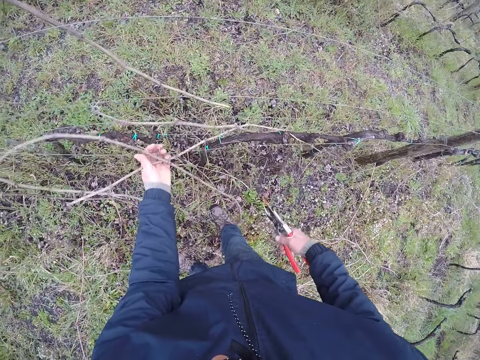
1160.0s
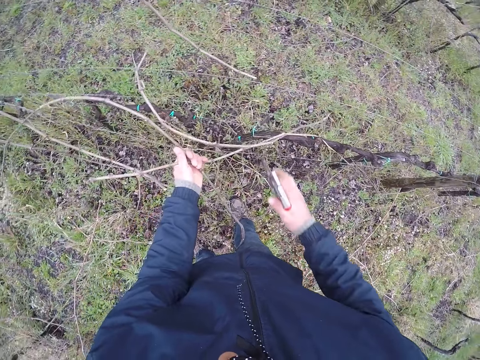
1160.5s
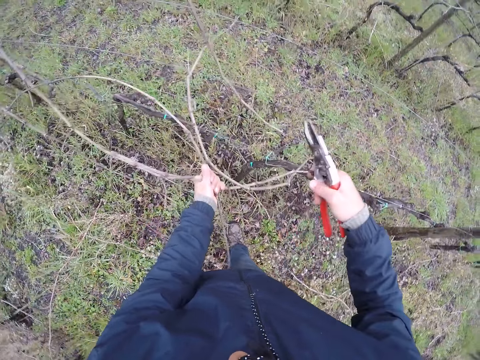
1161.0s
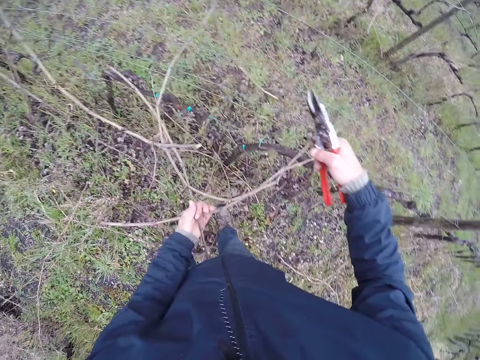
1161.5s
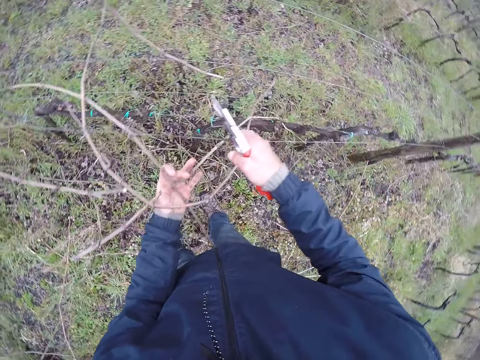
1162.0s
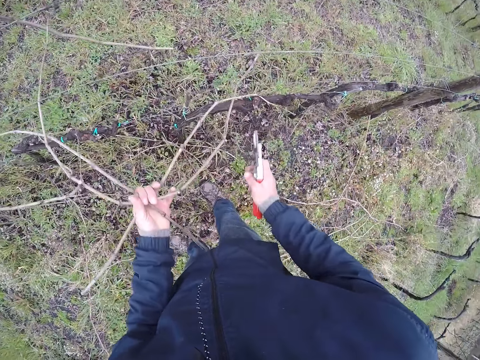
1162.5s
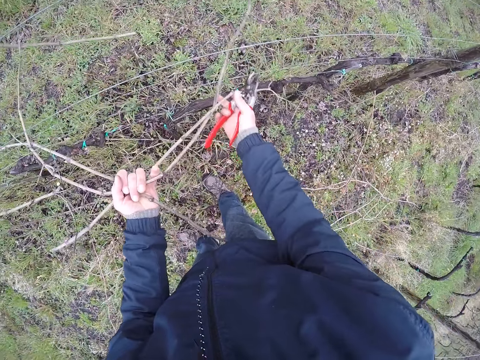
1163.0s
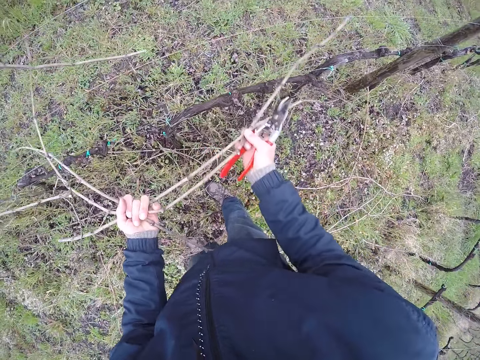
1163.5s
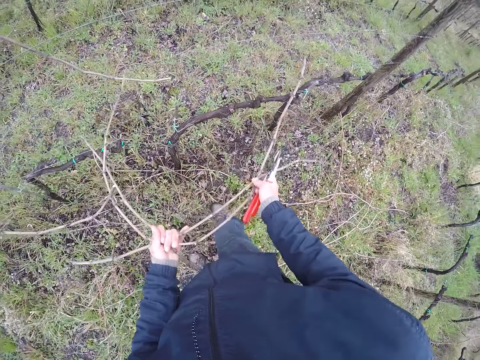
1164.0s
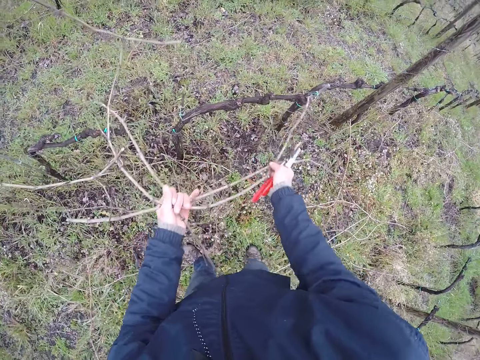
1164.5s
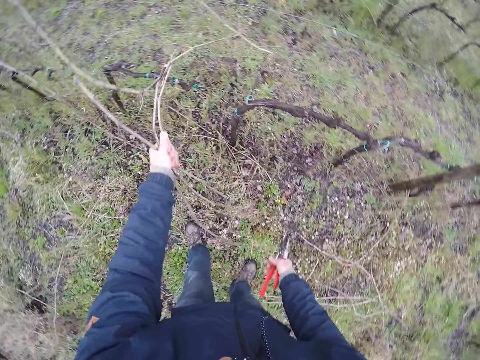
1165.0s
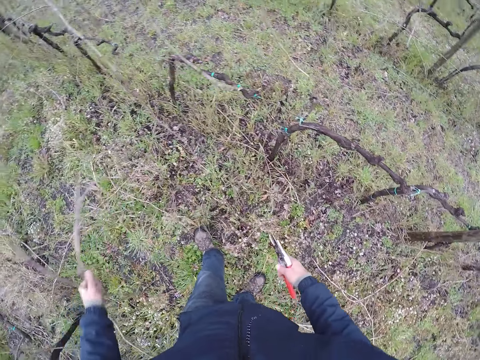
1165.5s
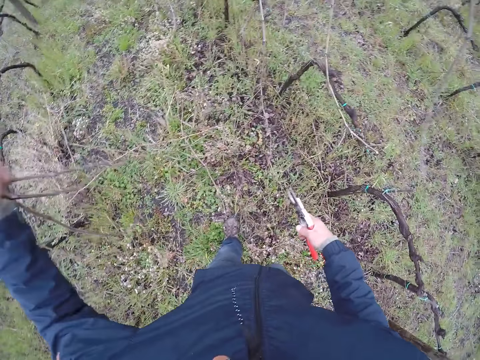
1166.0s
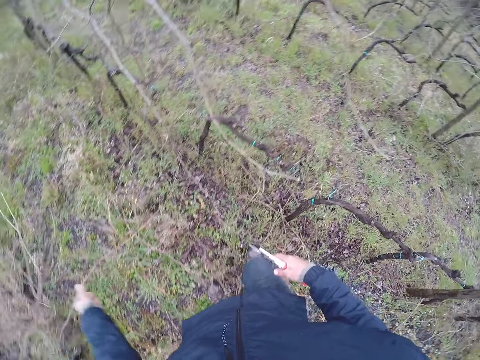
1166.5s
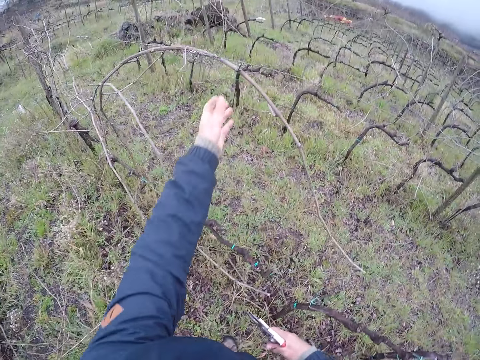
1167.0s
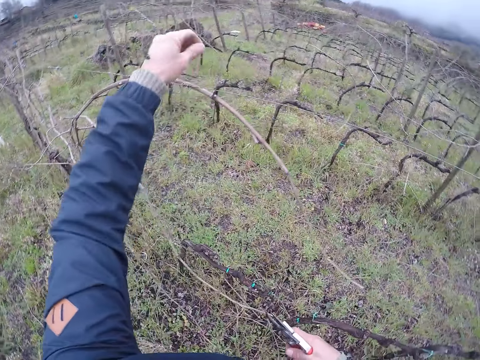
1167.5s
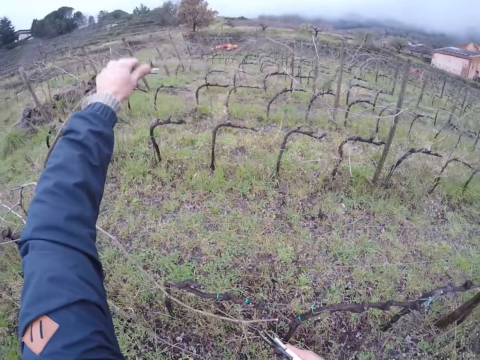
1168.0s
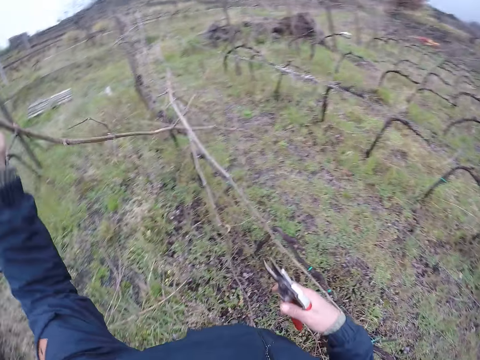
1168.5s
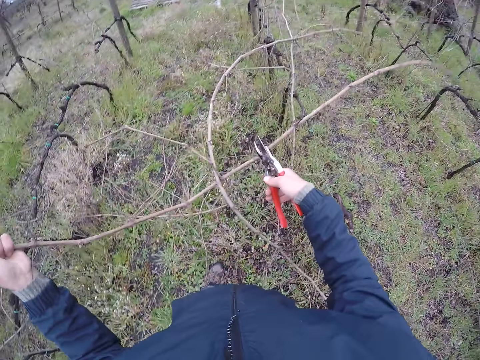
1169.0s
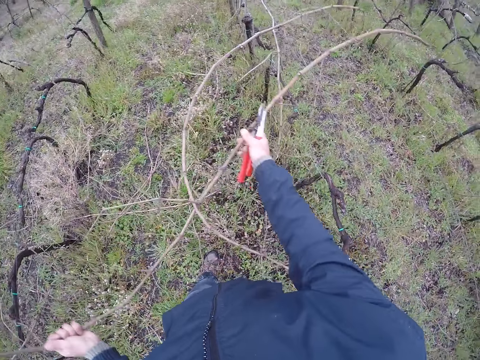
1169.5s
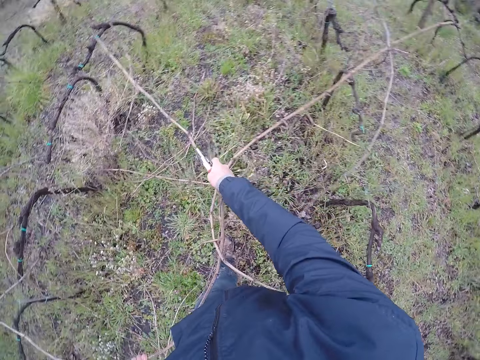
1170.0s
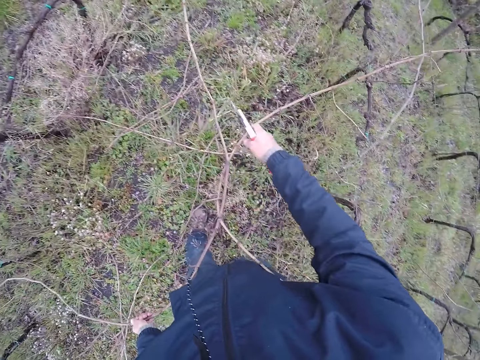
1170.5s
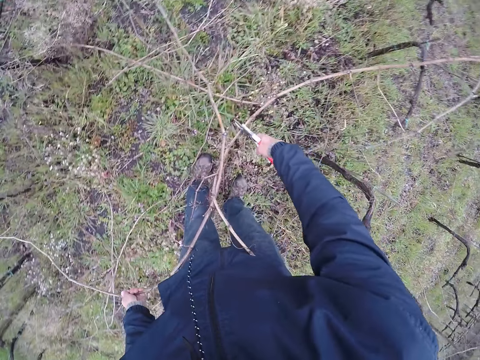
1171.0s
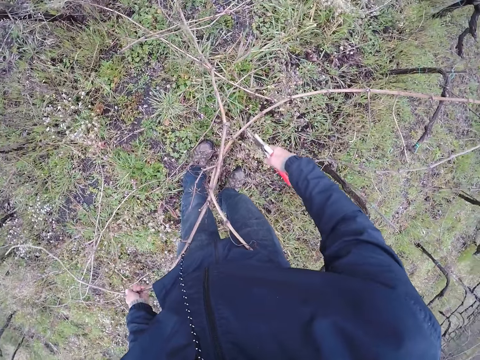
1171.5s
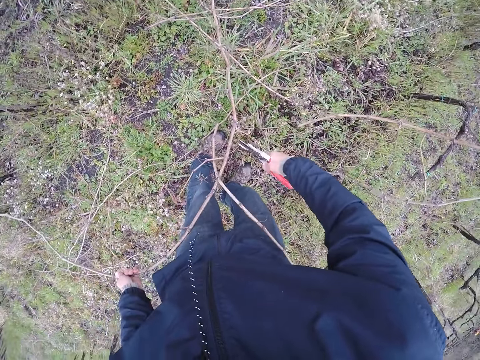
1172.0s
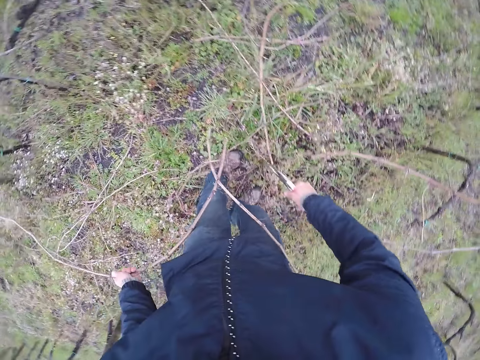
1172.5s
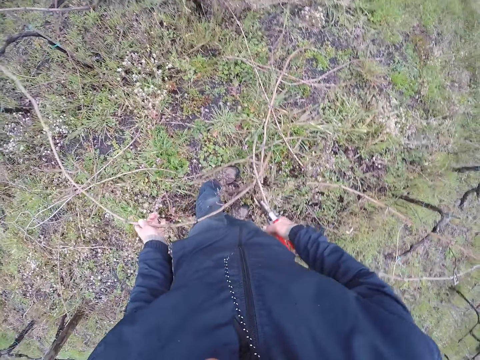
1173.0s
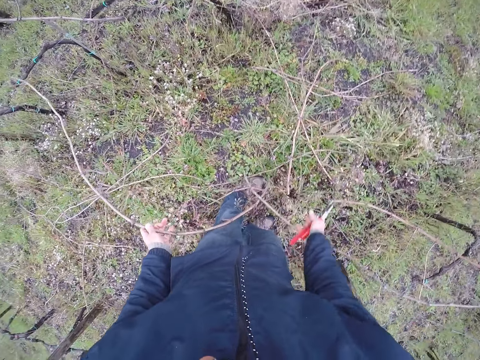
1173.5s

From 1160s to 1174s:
The camera wearer pulls twigs using his left hand. He pulls the branches with both hands. He removes his right hand off the twigs. He pulls the twigs using his left hand. He throws the branches to the ground with his left hand. He pulls a branch with his left hand. He pulls the branches with both hands. He cuts the branch in his left hand with a pruning shear on his right hand. He cuts the branch again.

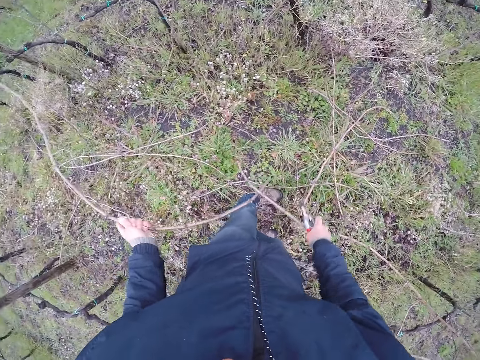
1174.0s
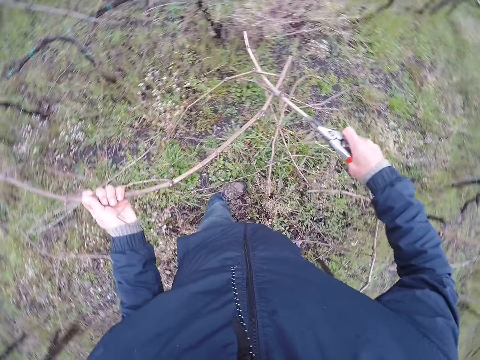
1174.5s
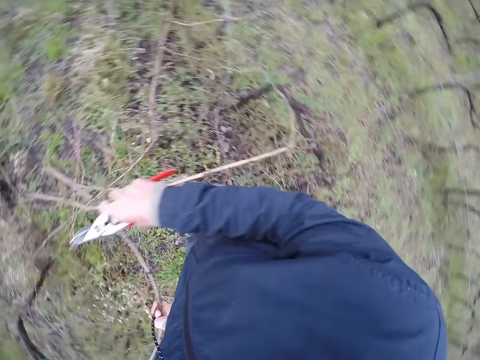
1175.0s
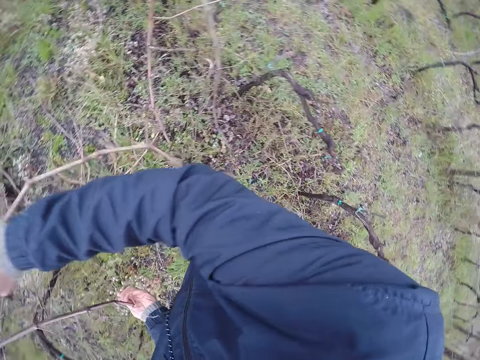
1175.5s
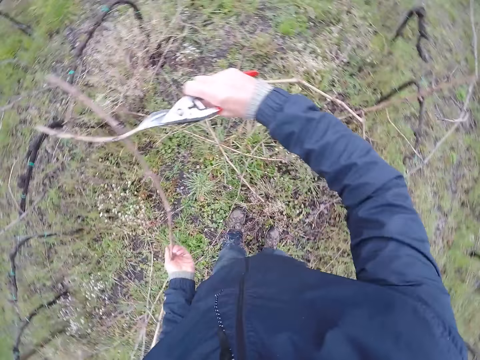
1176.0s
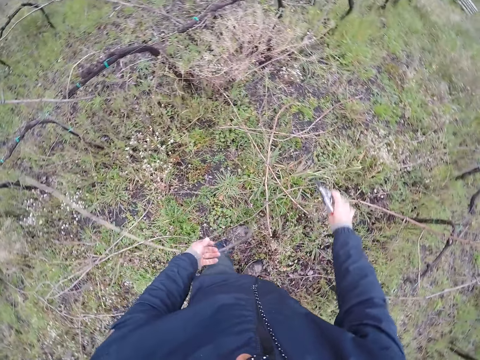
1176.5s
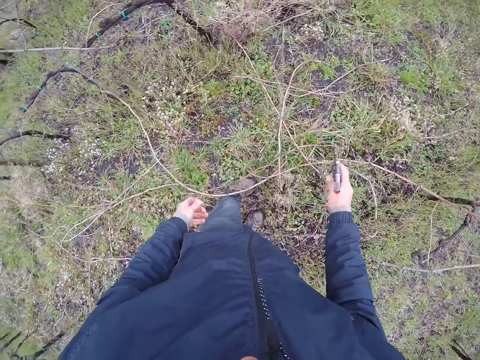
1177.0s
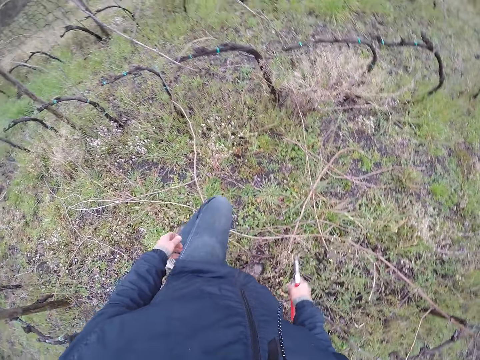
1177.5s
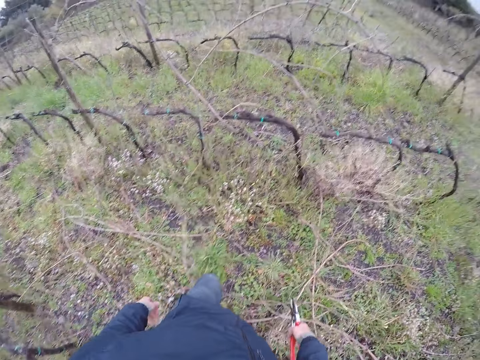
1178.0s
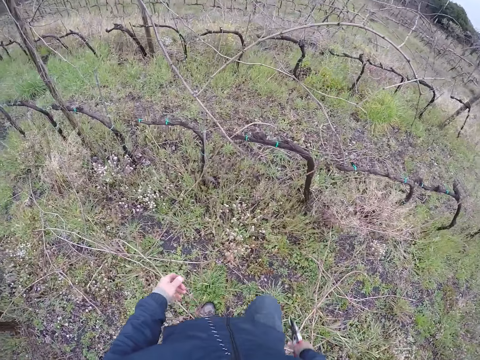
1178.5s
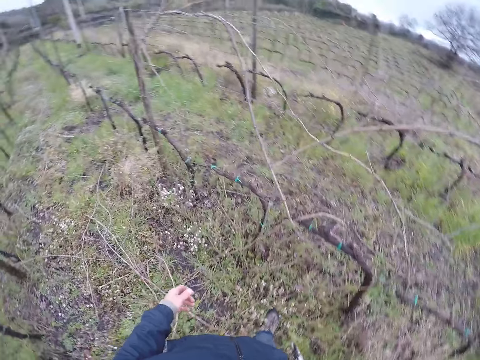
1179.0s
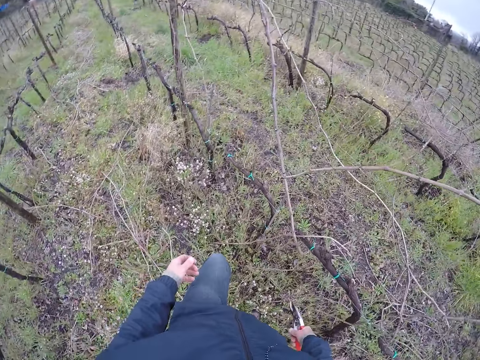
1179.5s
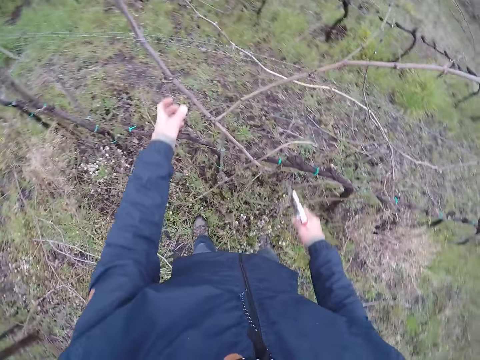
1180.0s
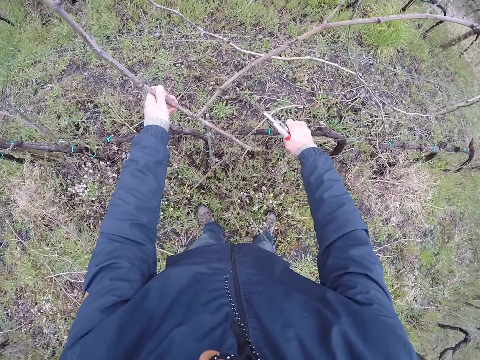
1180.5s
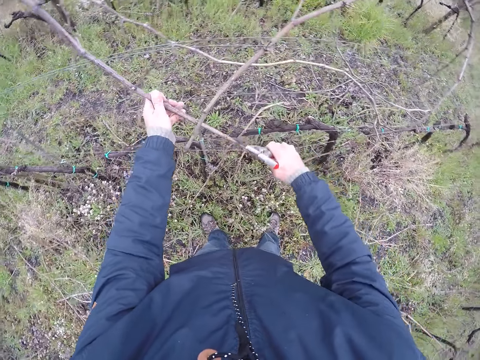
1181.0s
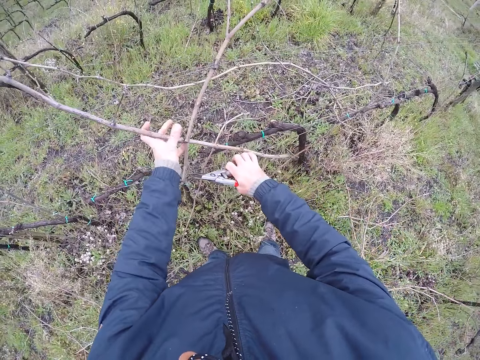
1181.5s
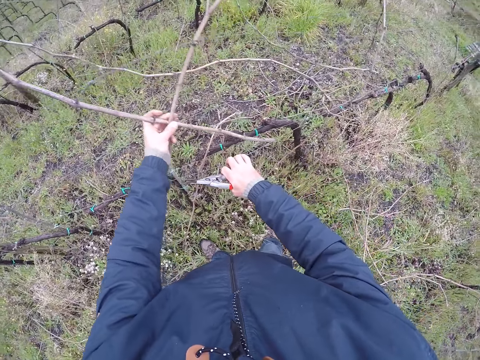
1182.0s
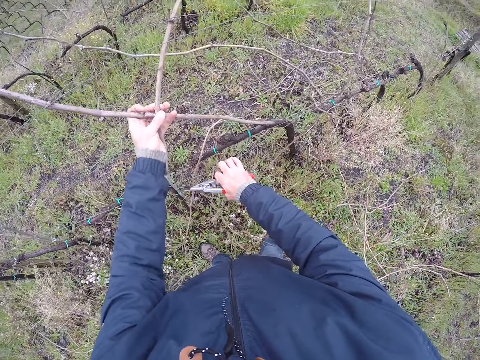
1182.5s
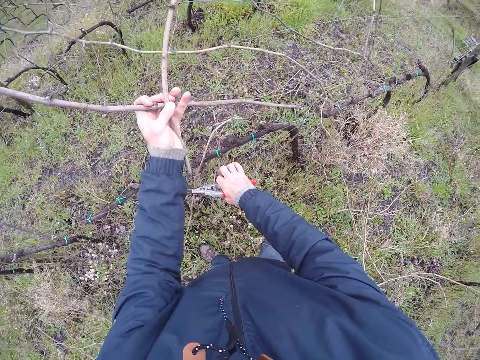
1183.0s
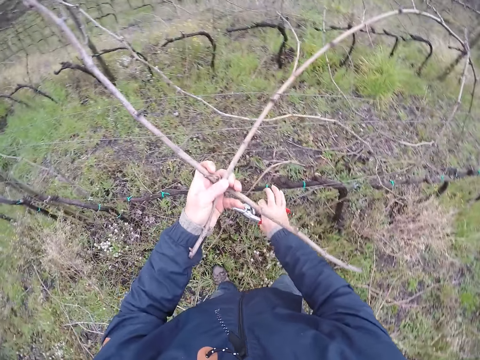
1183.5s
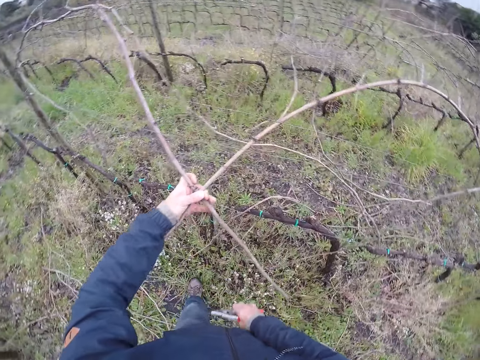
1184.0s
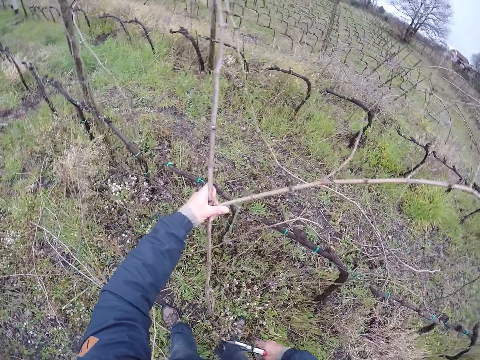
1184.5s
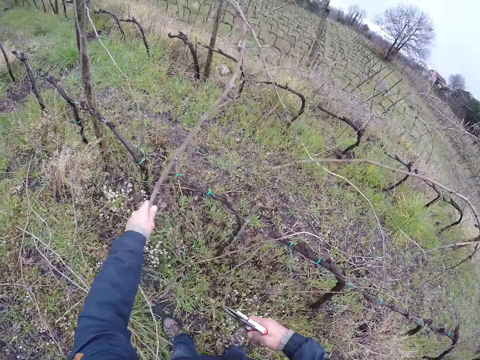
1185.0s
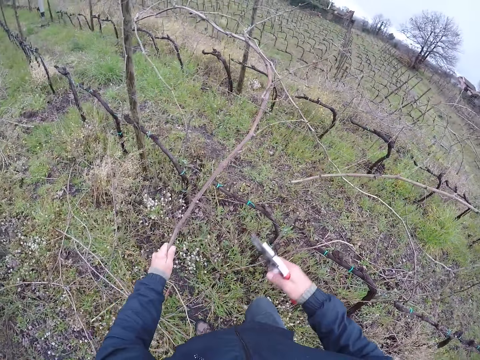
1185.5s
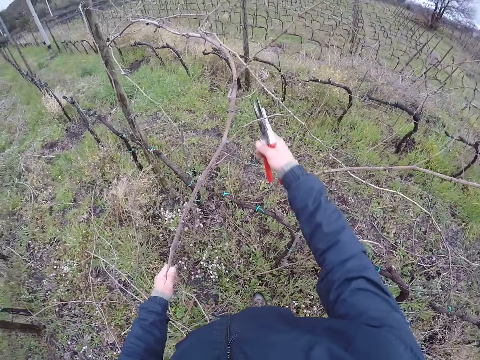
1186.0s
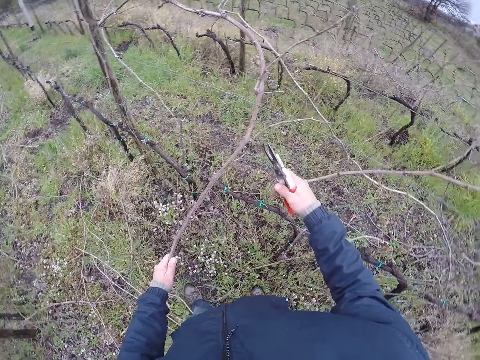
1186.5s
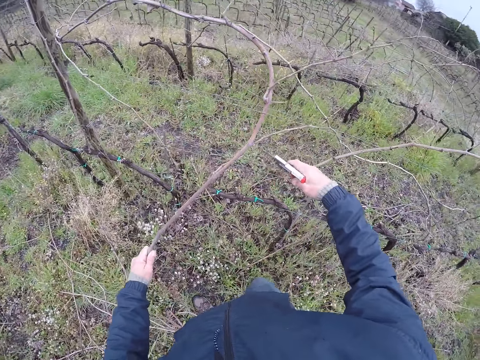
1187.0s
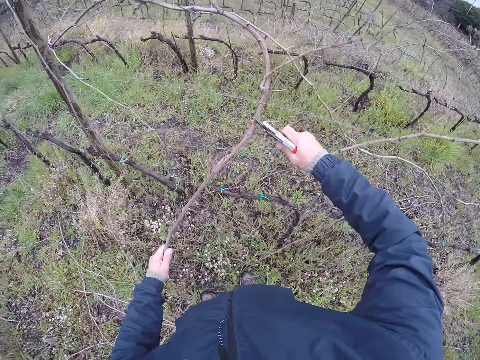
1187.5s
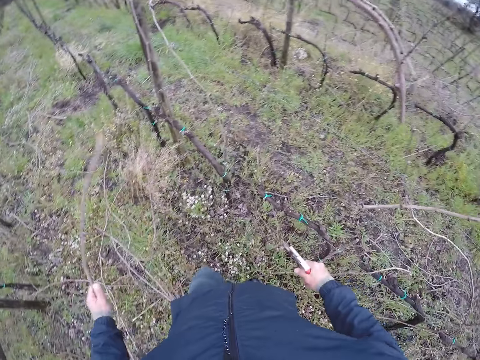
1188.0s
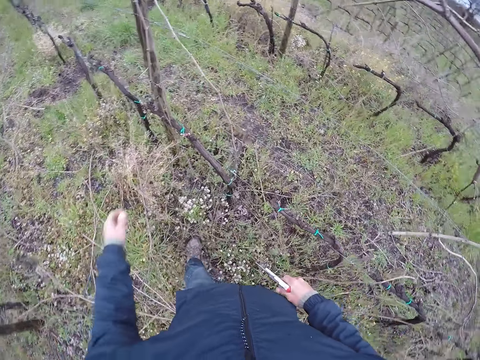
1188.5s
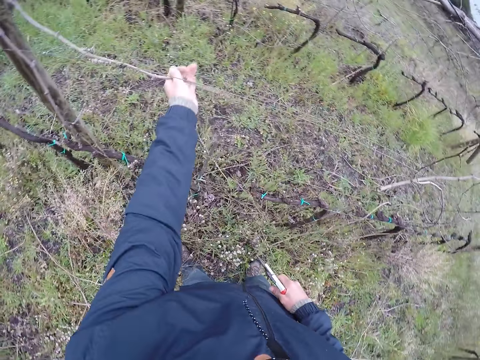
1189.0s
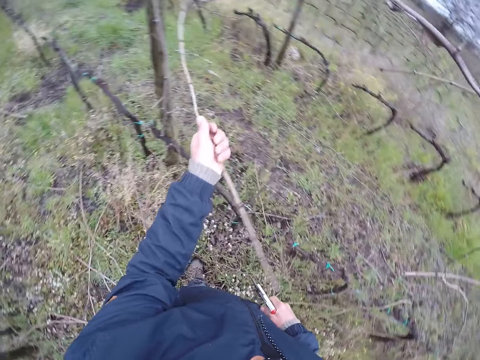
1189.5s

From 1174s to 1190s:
The camera wearer holds the branches with both hands. He lifts a twig using both hands. He throws the branches on the ground with both hands. He walks. He pulls some branches with his left hand. He removes his left hand from one of the twigs. He pulls a twig with his left hand. He cuts the branch in his left hand with the pruning shear in his right hand. He cuts the branch again. He drops the branch on his left hand on the ground. He pulls down a branch with his left hand.
